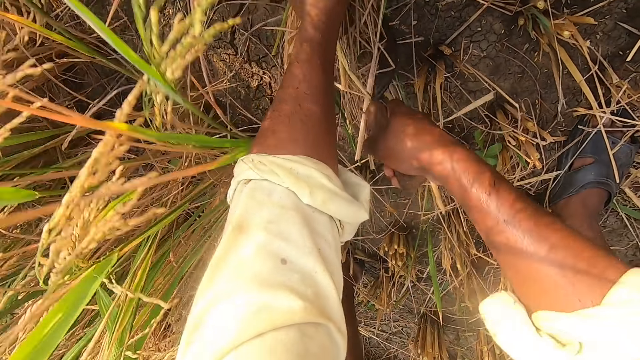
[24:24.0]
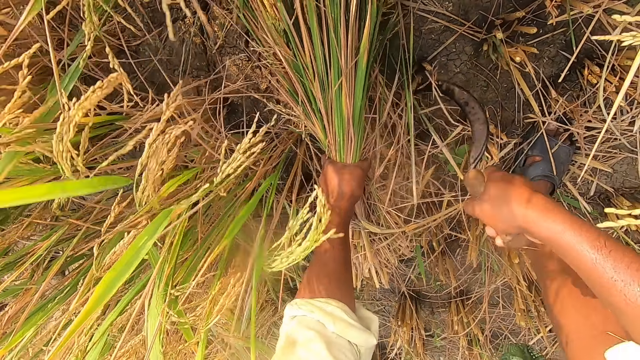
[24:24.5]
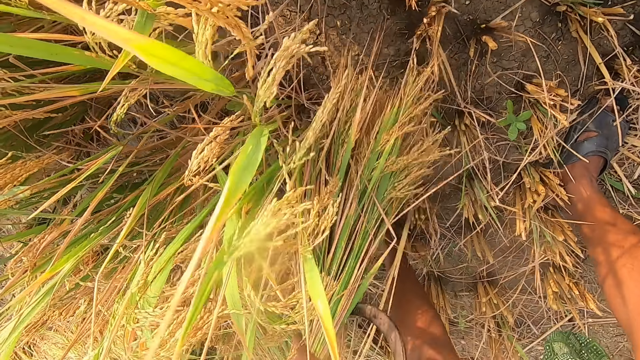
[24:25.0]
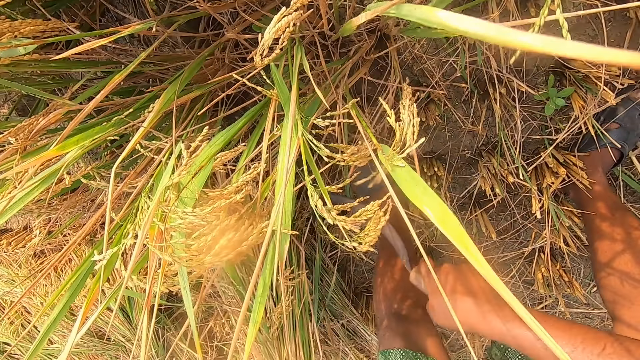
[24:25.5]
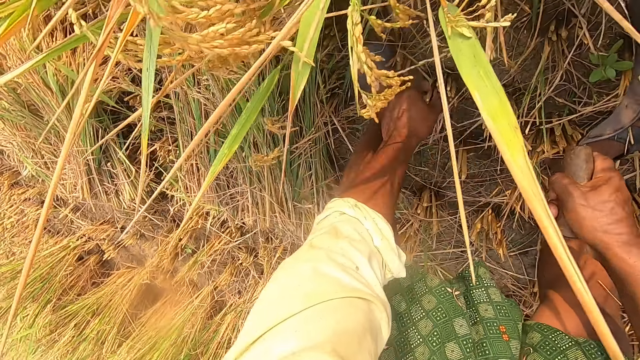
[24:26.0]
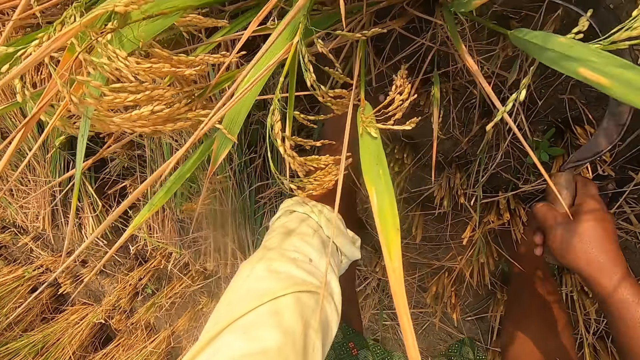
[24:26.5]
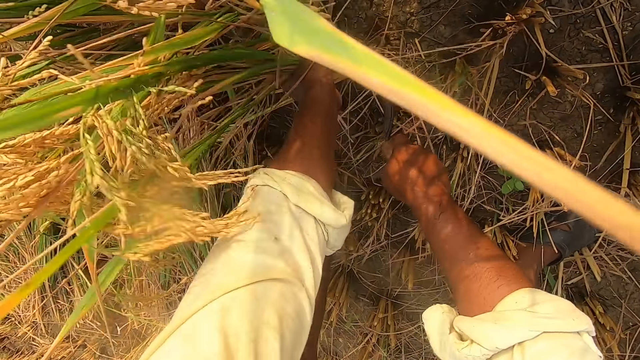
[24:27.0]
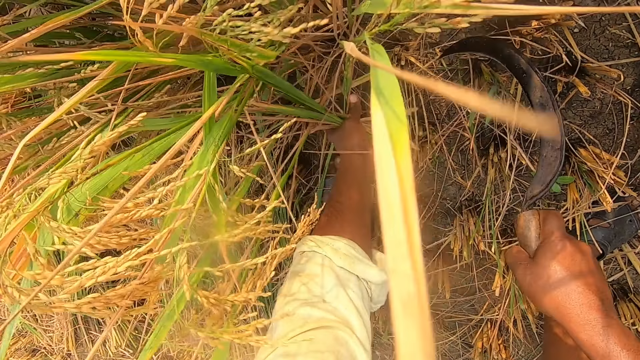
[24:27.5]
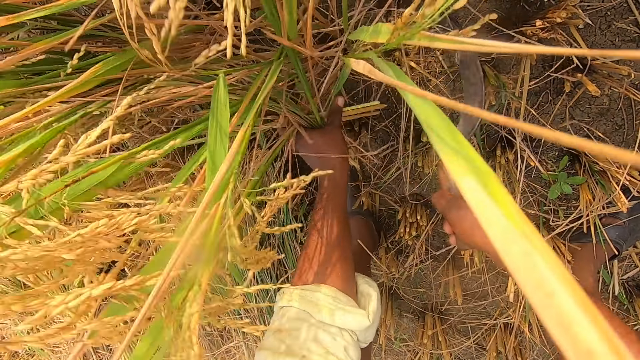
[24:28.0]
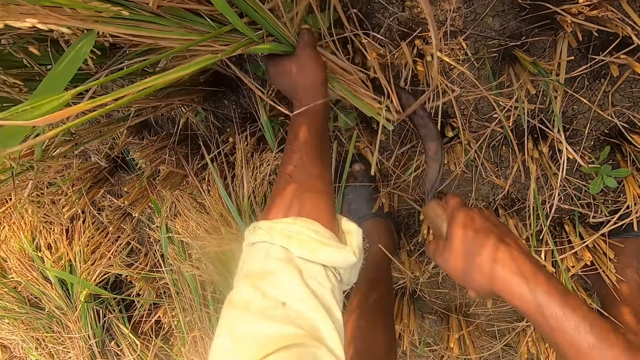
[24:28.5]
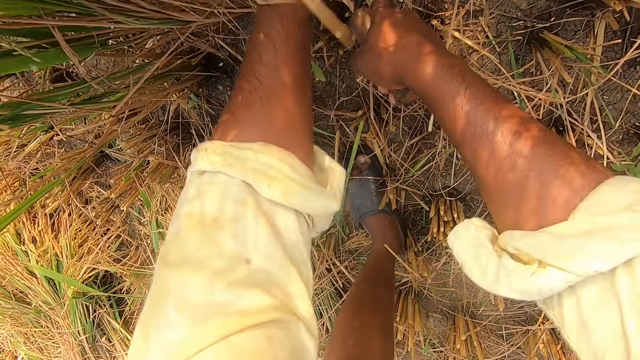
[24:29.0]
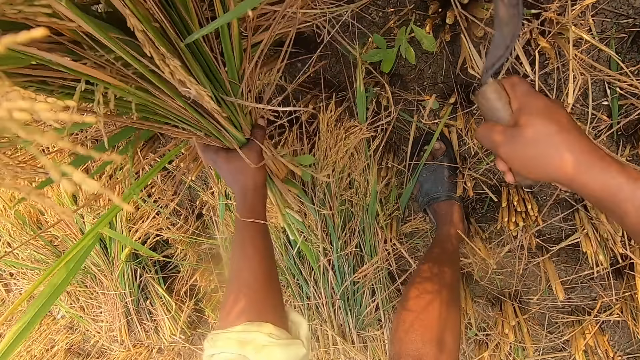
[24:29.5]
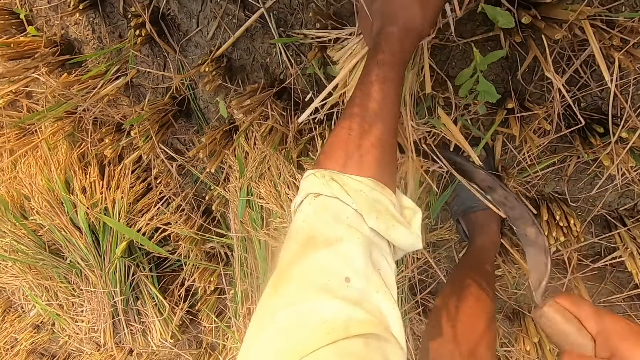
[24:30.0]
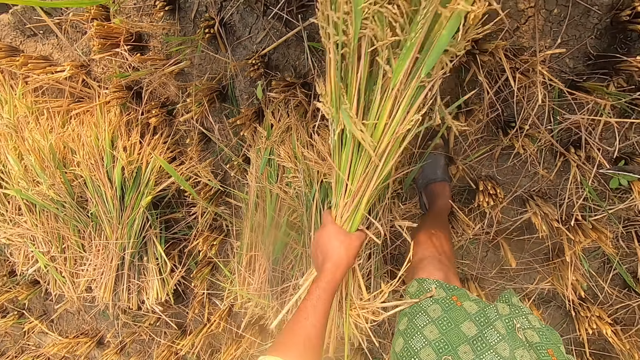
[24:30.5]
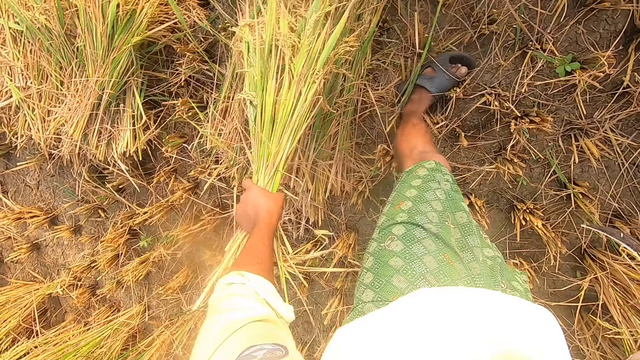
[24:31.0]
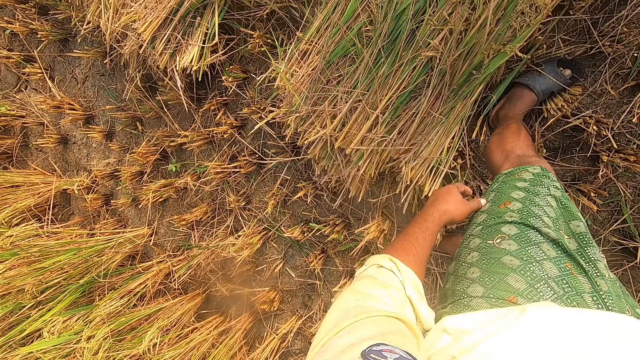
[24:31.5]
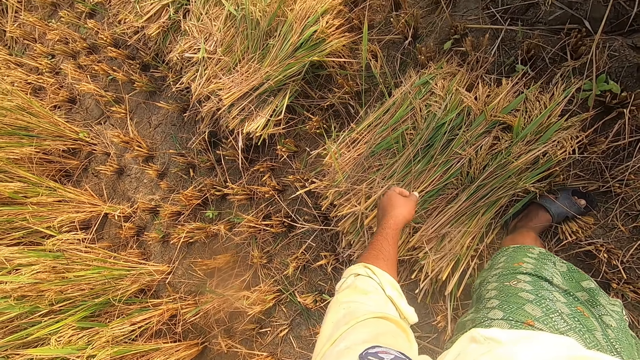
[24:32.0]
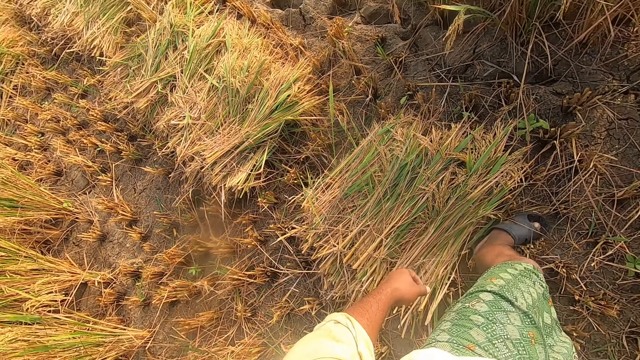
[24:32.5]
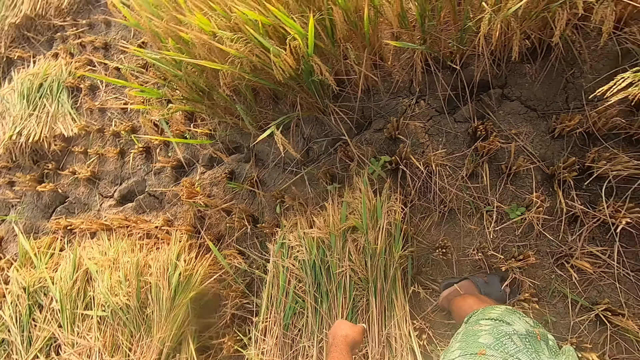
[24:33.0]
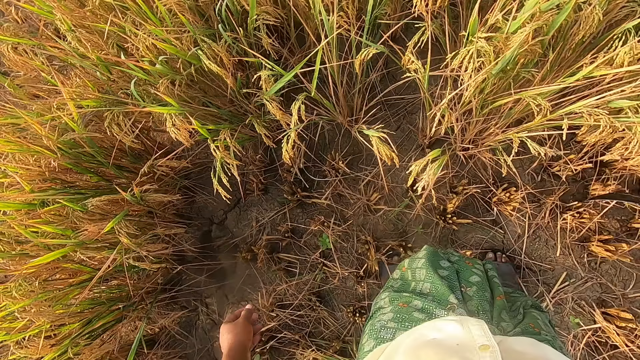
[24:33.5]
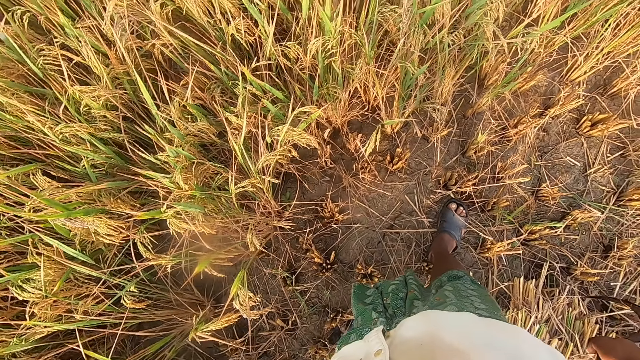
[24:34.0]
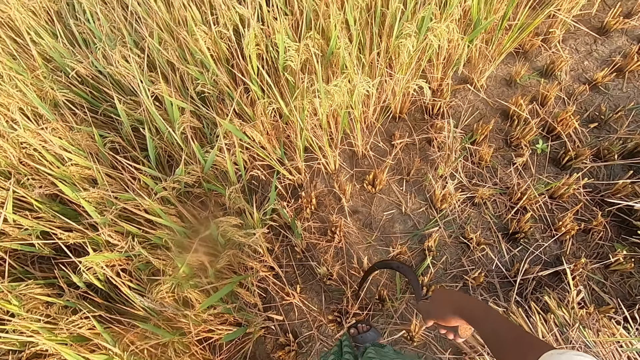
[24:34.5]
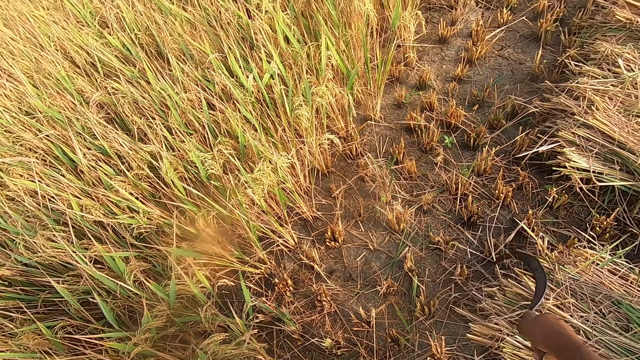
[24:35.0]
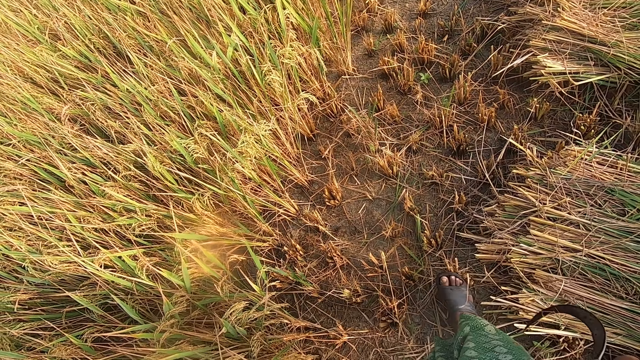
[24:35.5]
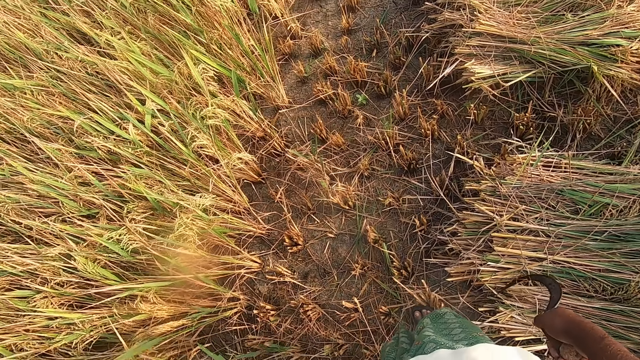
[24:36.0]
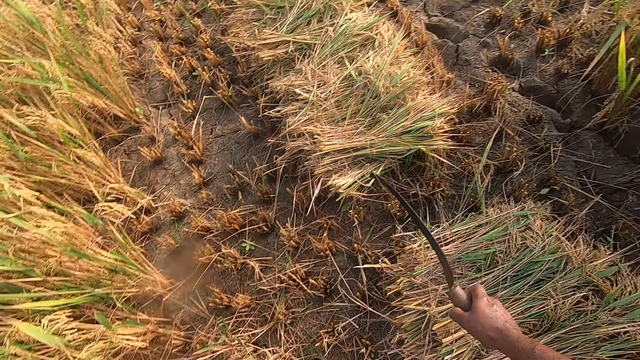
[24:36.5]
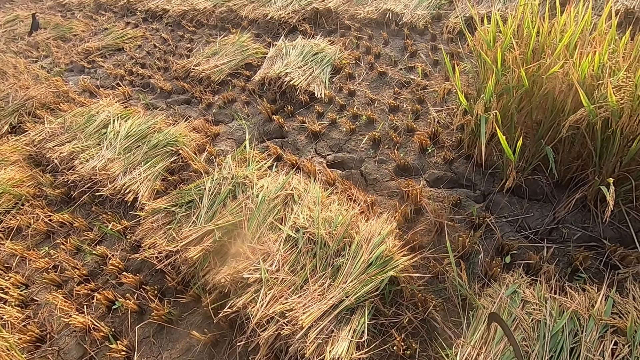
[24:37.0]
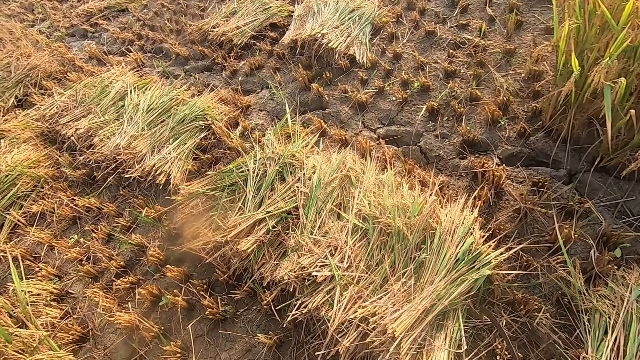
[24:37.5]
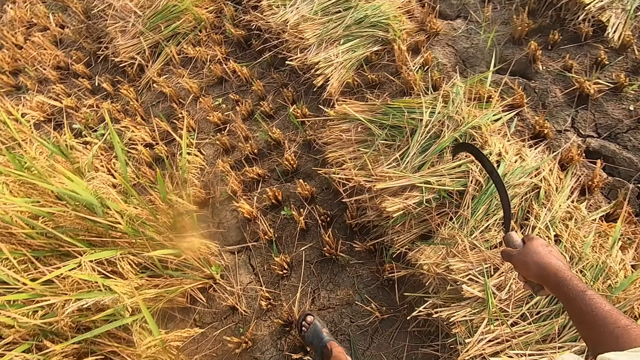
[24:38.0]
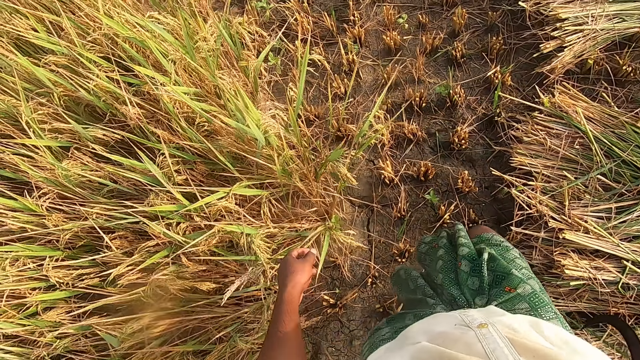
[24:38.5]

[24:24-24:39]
The camera wearer drops the straw on the ground. They cut the straw from the ground with the sickle. They drop the straw on the ground. They turn to the right. They move. They walk forward.

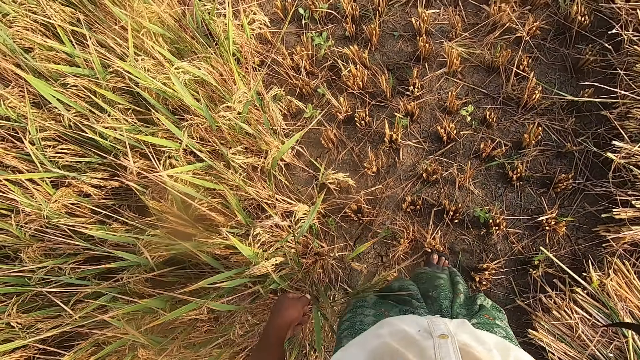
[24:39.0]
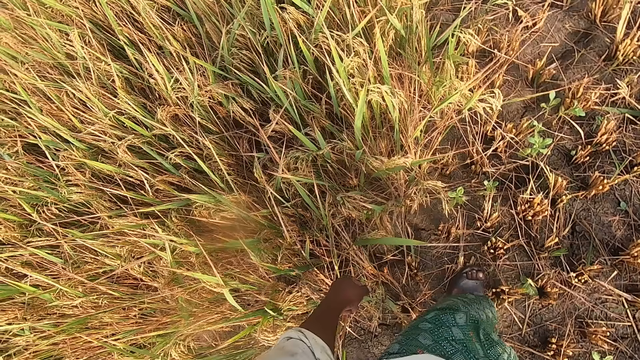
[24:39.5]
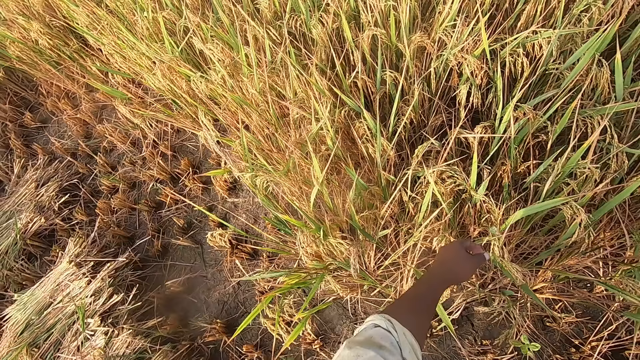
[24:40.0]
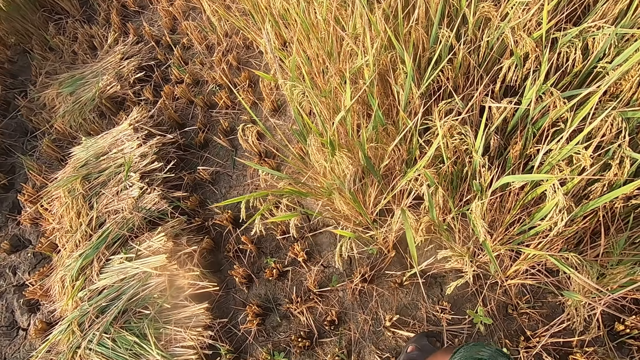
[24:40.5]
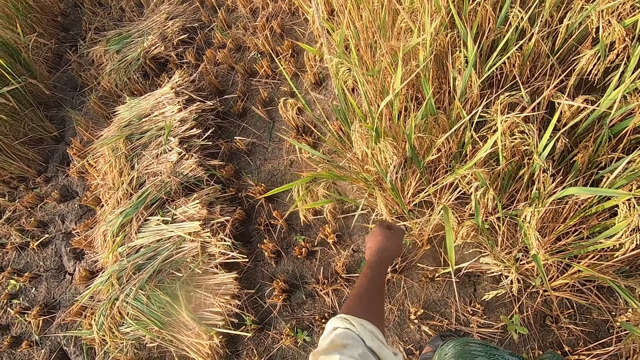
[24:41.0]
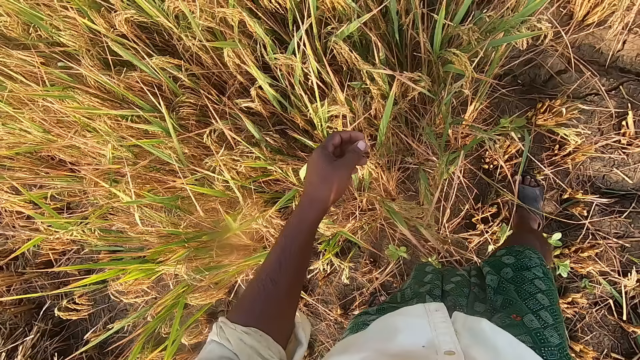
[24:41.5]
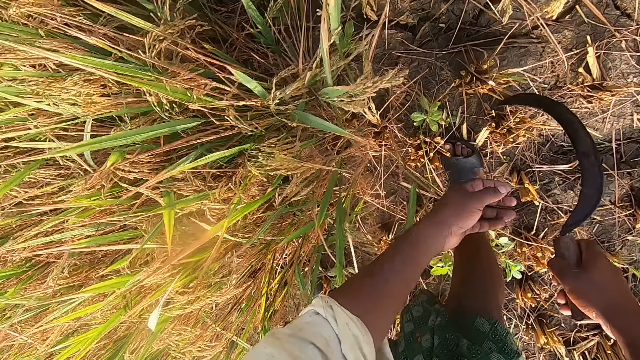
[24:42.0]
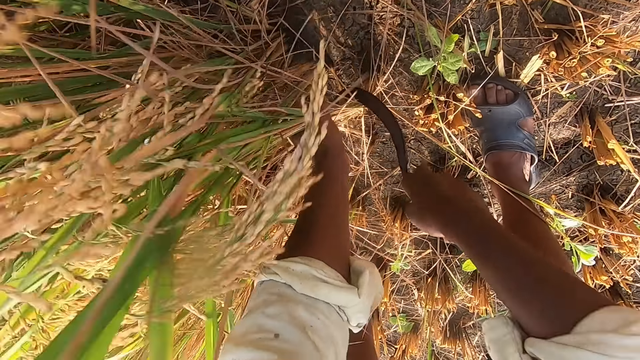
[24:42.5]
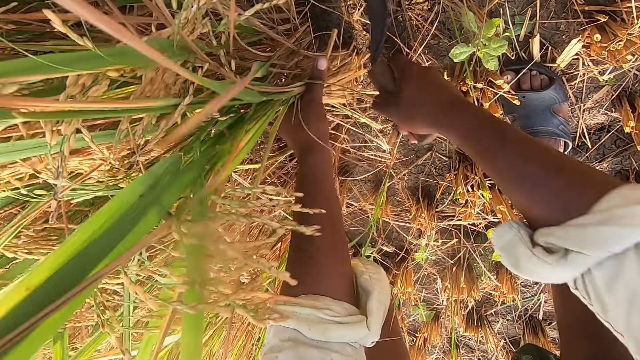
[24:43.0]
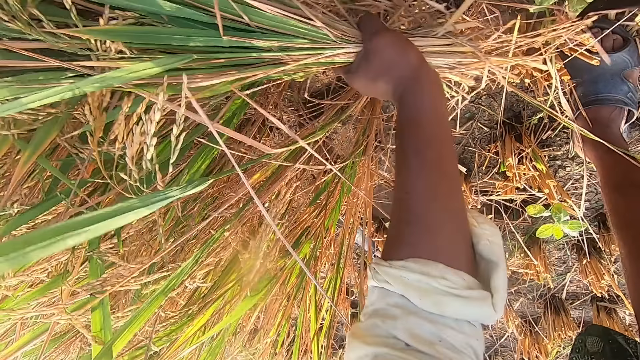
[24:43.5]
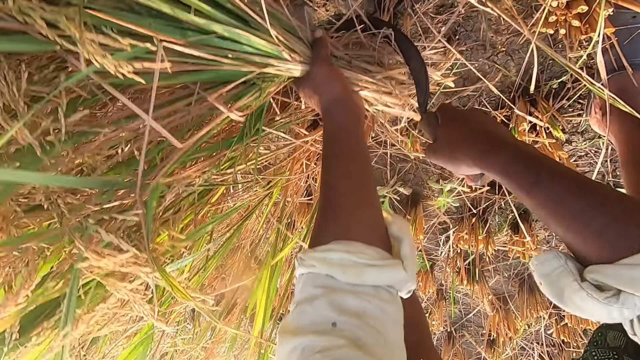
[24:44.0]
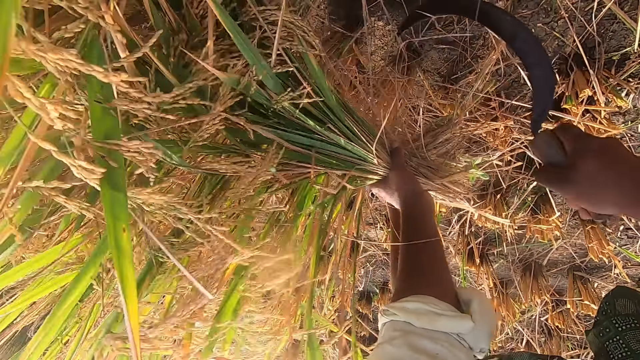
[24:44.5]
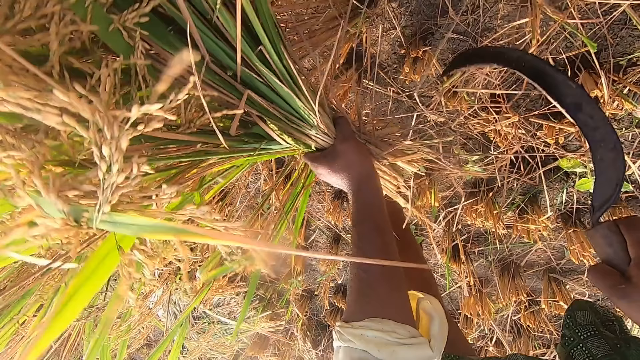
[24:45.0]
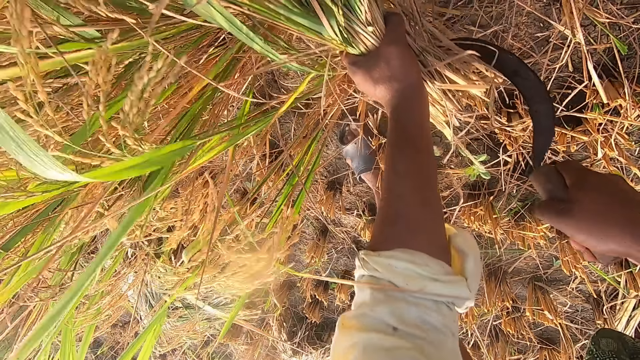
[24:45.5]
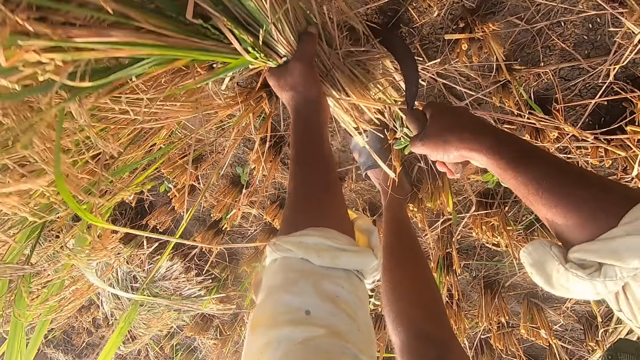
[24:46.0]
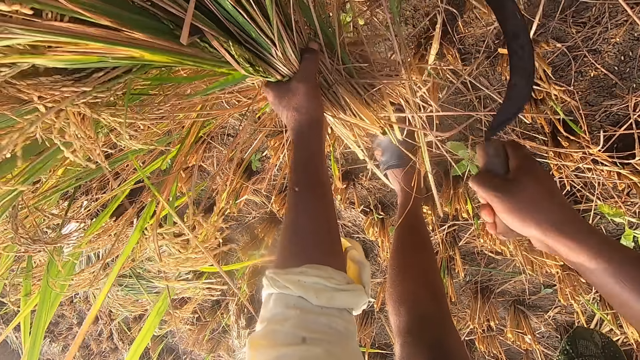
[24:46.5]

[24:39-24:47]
The camera wearer turns to the left. They cut straw from the ground with the sickle.
